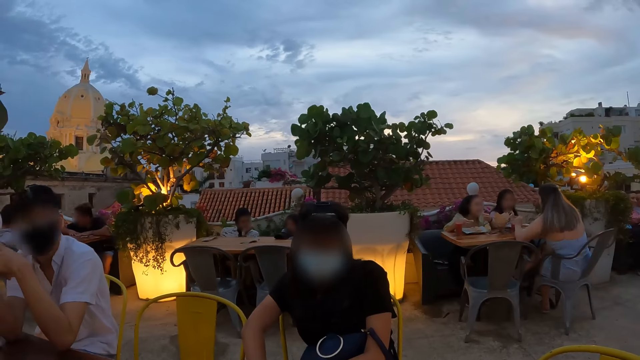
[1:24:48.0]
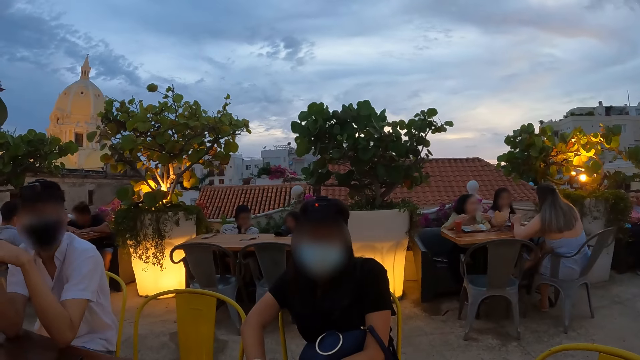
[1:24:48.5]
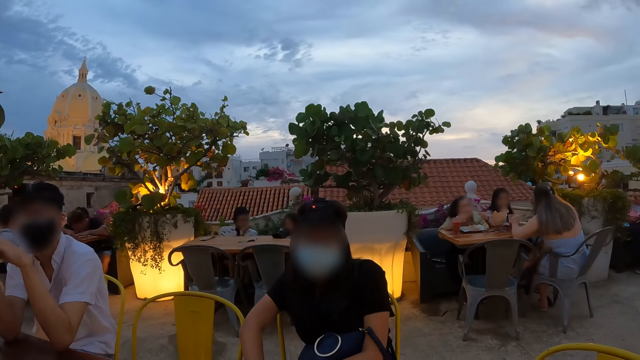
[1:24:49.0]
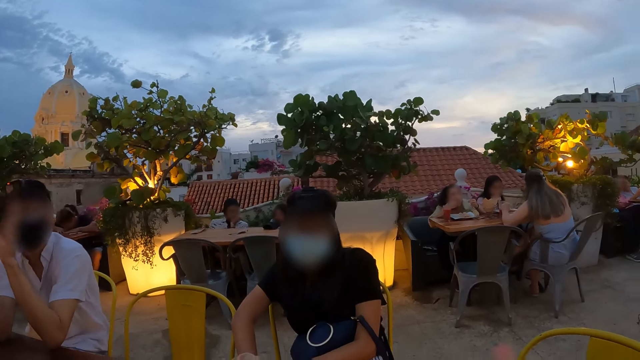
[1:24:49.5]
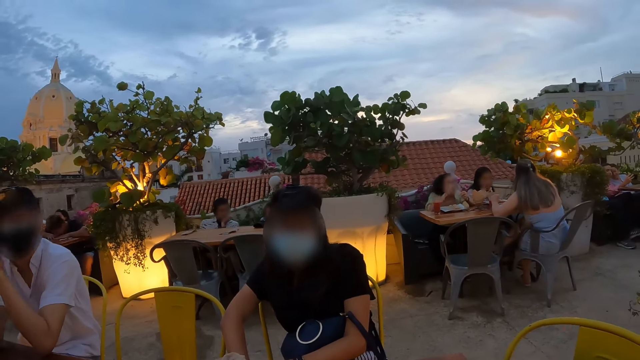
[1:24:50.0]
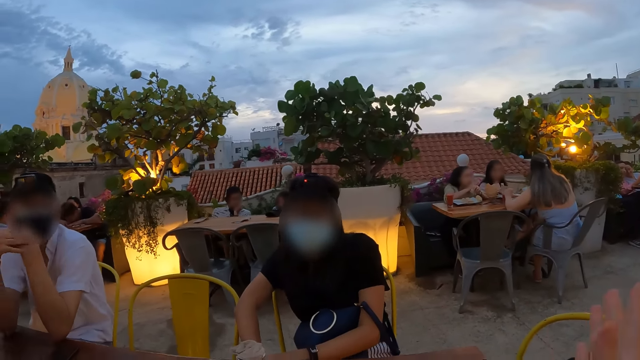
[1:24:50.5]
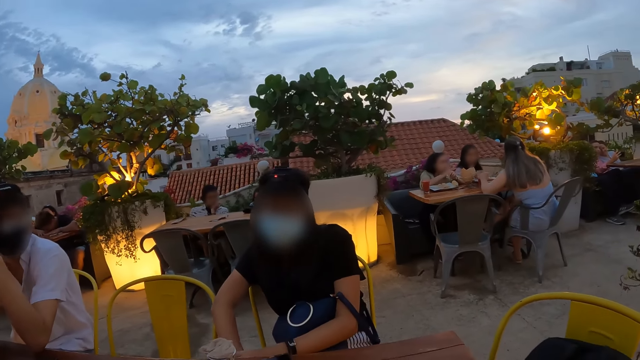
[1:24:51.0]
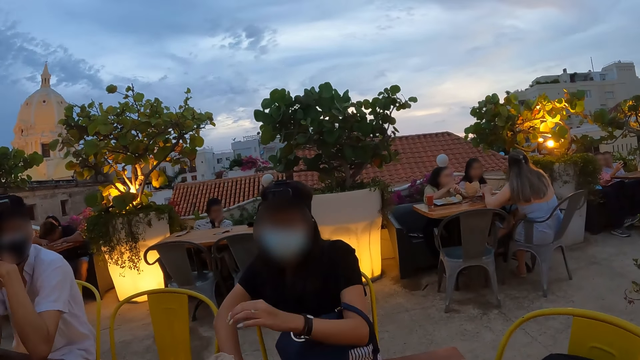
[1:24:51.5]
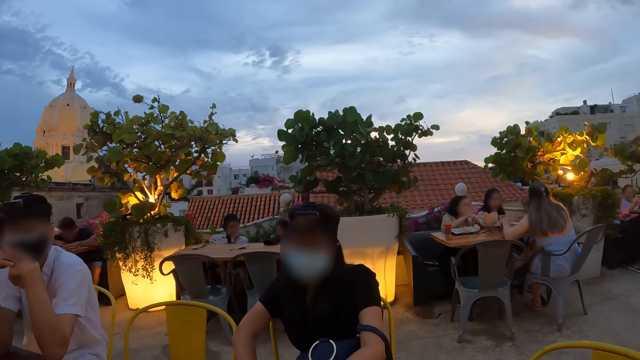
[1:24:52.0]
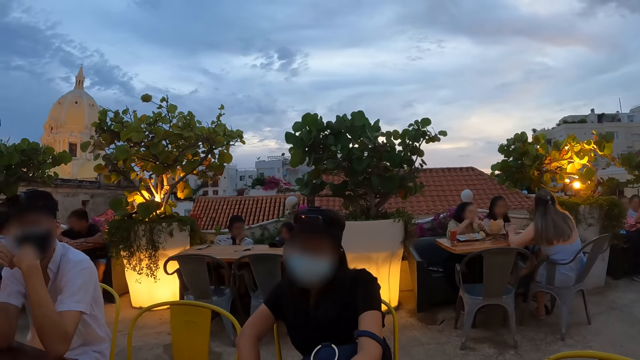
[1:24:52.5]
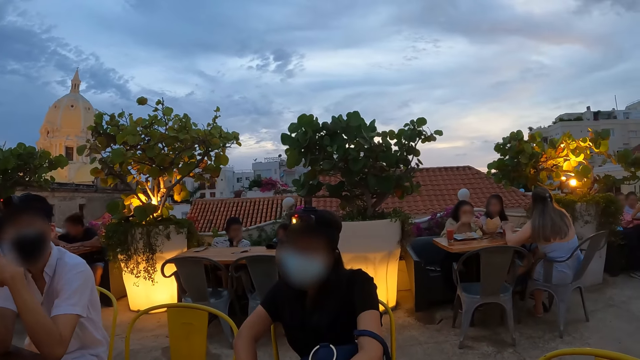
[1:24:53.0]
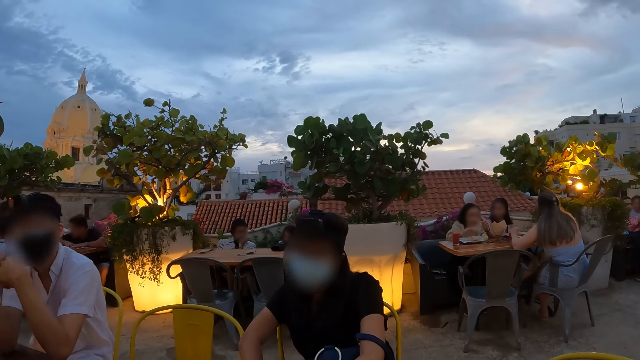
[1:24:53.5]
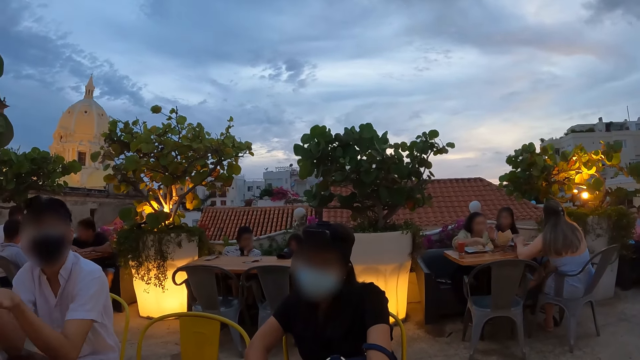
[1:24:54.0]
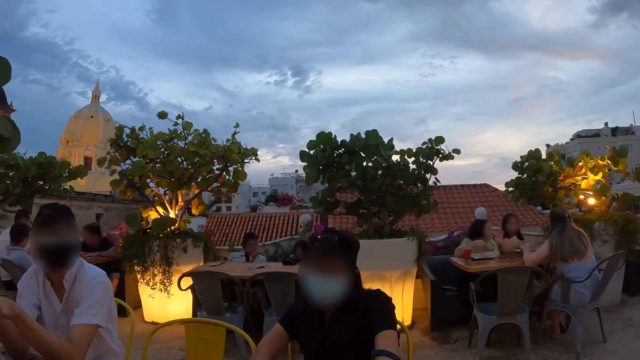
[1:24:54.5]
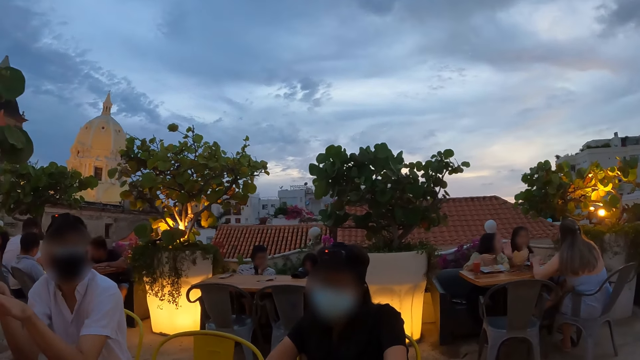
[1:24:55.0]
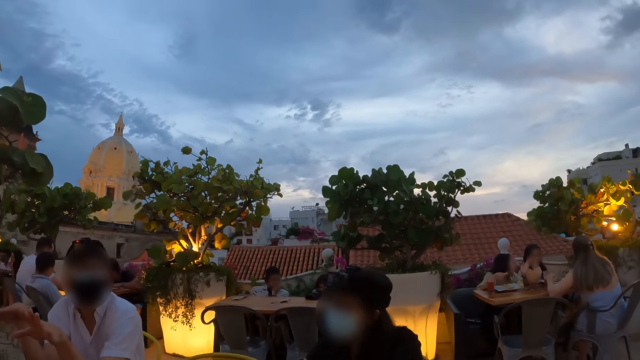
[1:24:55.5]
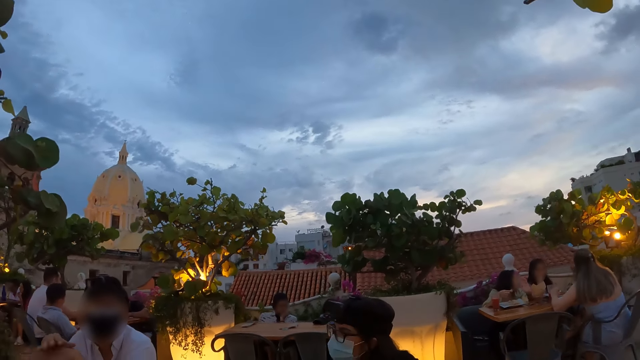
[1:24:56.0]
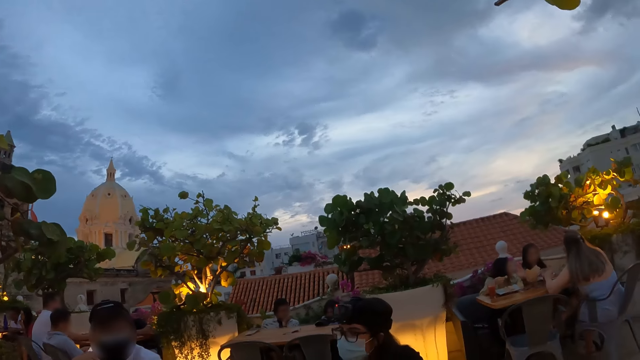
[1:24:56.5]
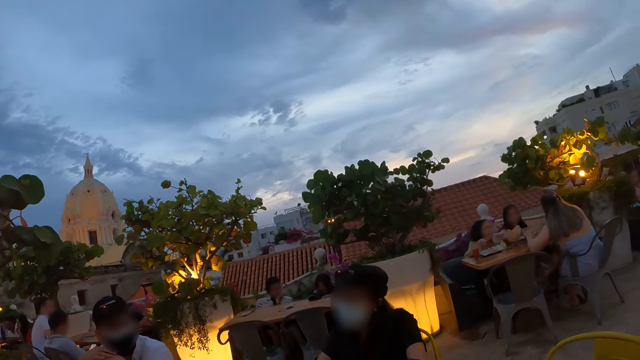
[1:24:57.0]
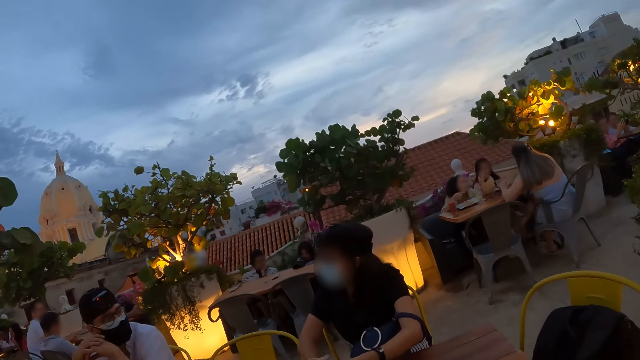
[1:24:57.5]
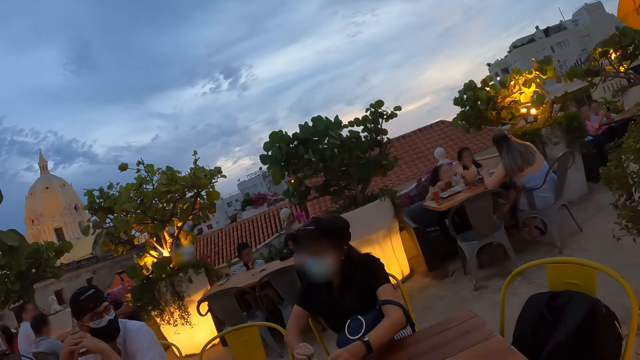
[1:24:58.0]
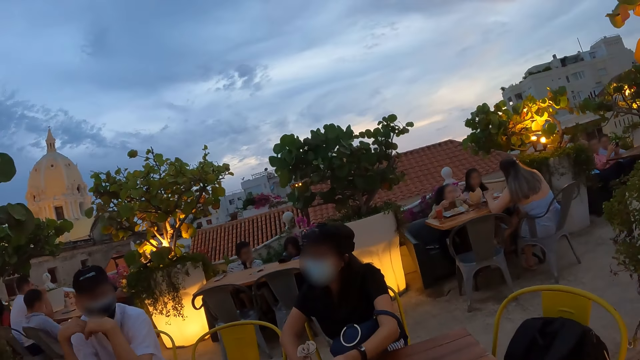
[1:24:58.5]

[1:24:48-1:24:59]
The camera wearer interacts with the woman. The man adjusts the face mask on his face with both hands. The man interacts with the woman.

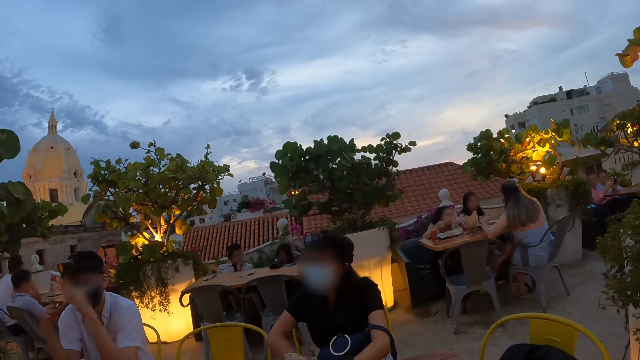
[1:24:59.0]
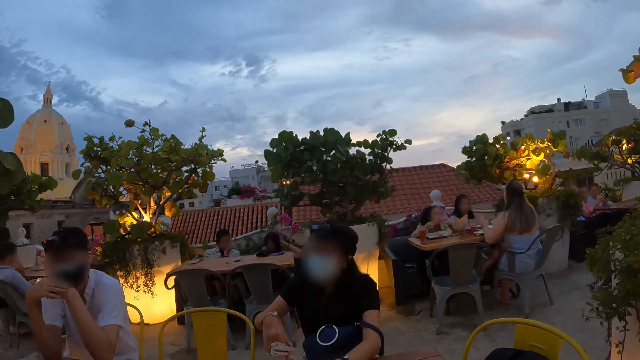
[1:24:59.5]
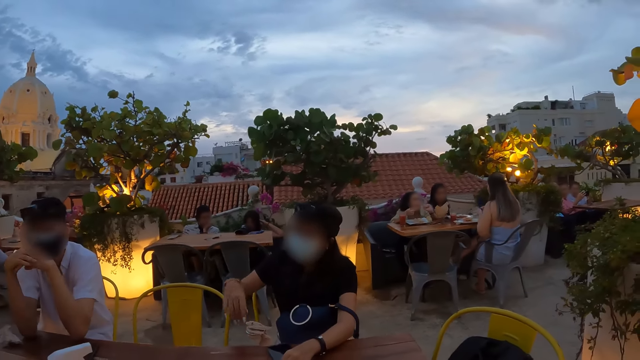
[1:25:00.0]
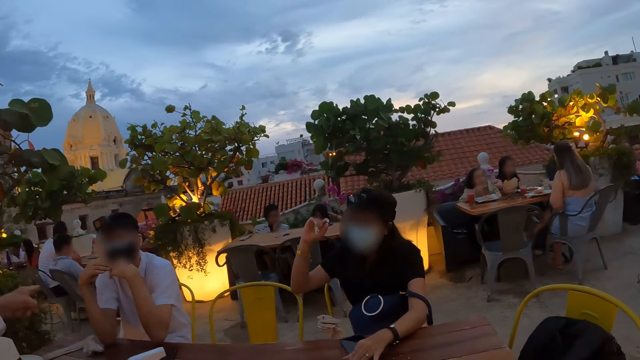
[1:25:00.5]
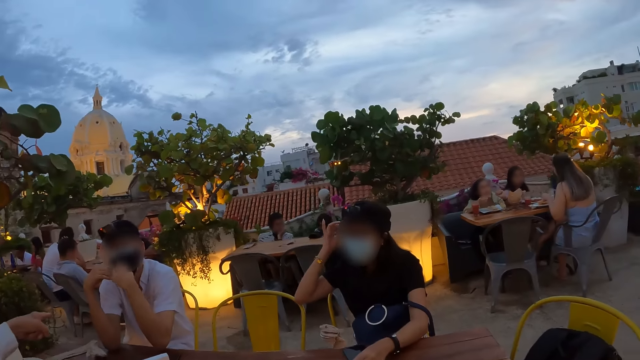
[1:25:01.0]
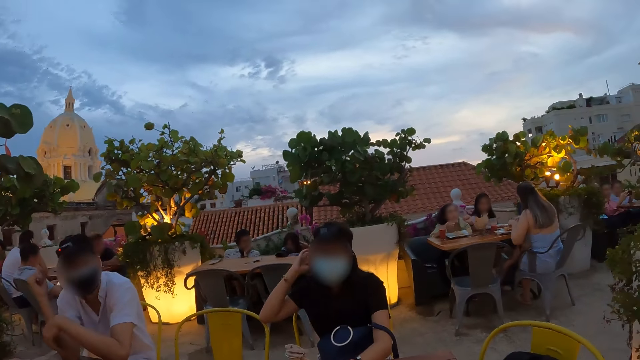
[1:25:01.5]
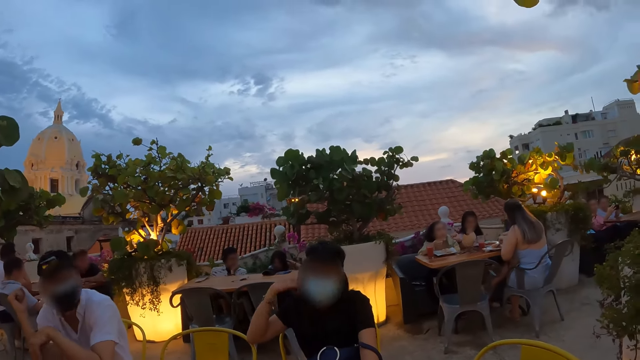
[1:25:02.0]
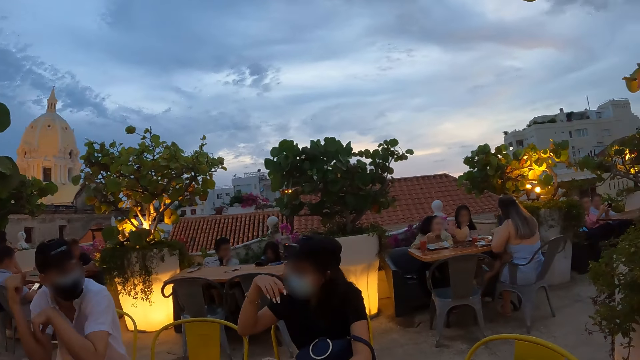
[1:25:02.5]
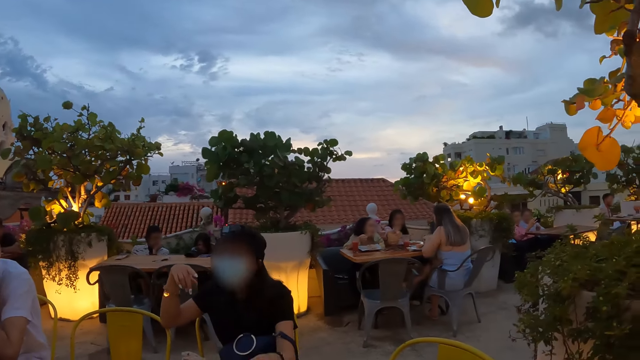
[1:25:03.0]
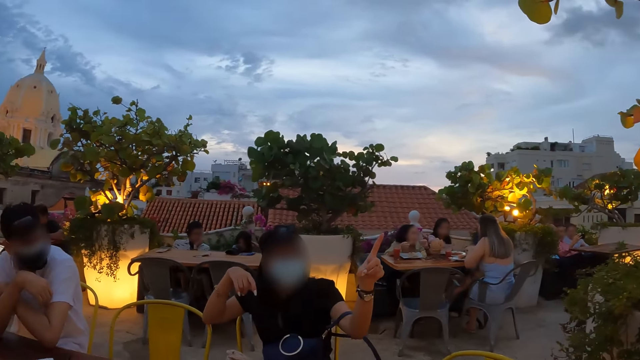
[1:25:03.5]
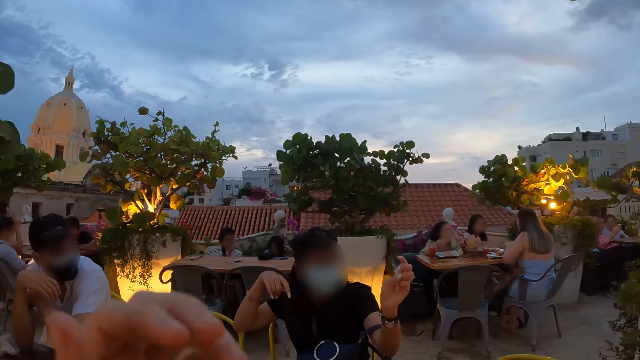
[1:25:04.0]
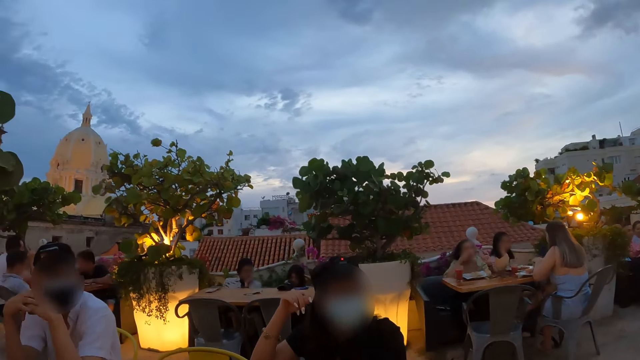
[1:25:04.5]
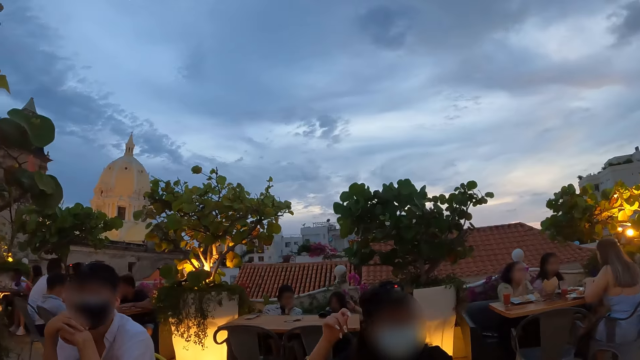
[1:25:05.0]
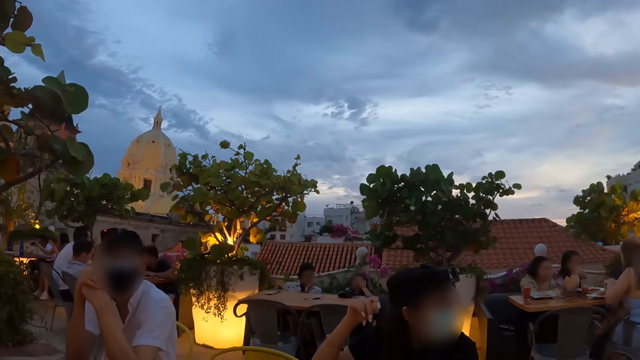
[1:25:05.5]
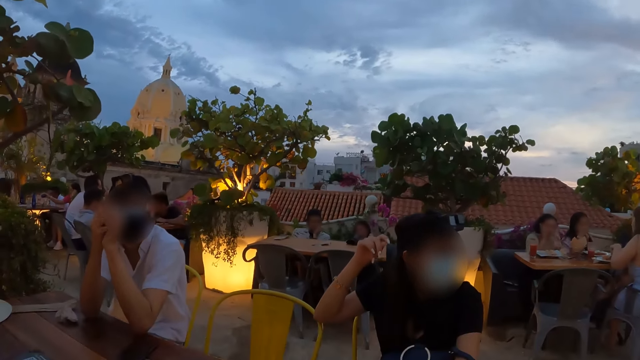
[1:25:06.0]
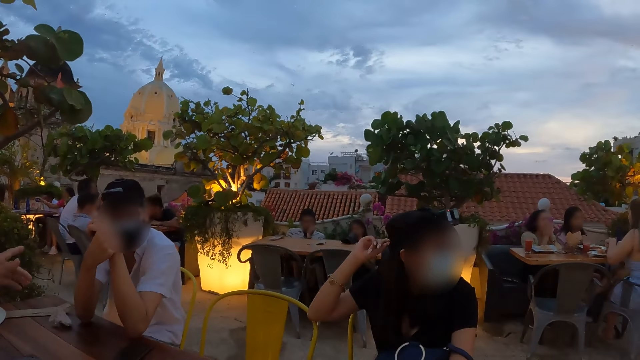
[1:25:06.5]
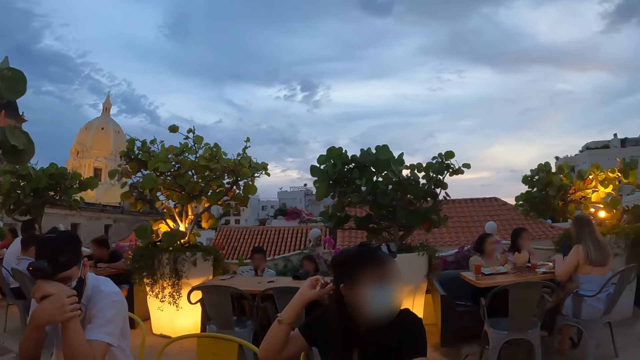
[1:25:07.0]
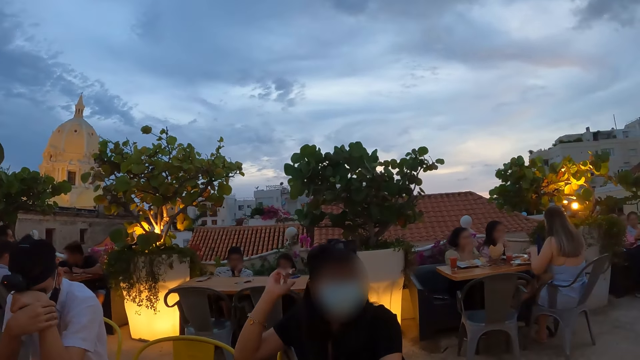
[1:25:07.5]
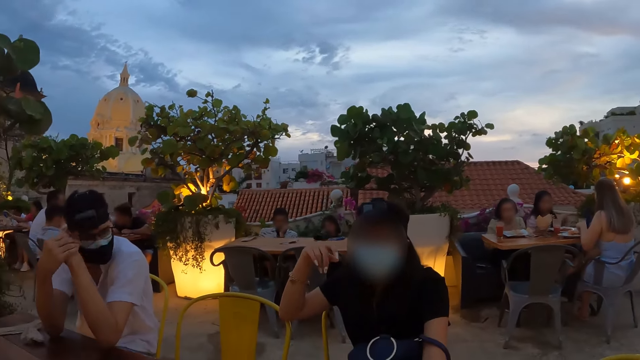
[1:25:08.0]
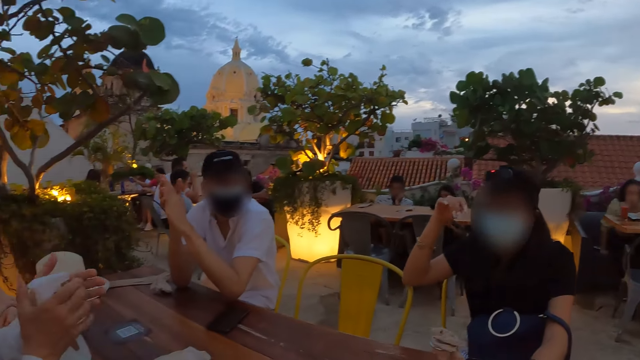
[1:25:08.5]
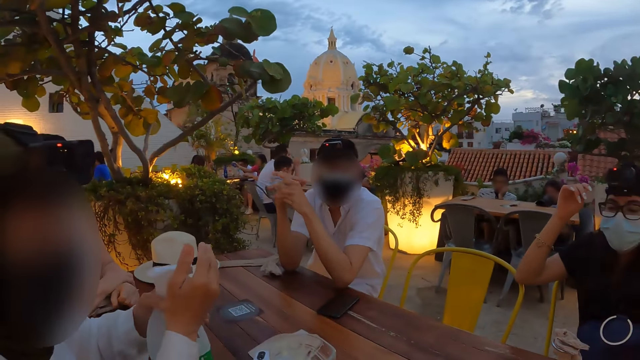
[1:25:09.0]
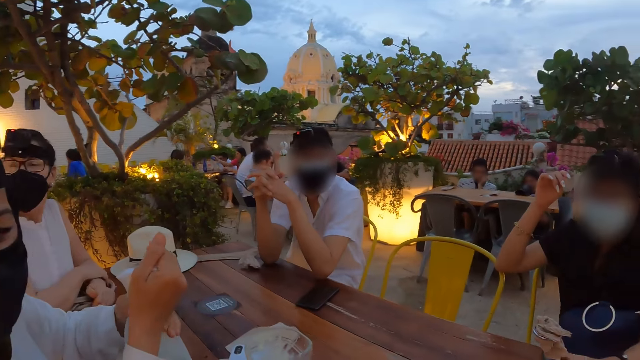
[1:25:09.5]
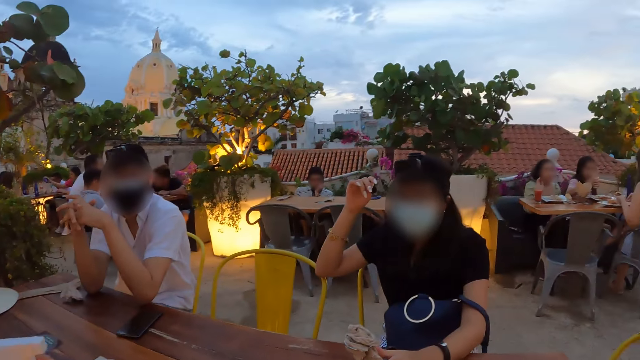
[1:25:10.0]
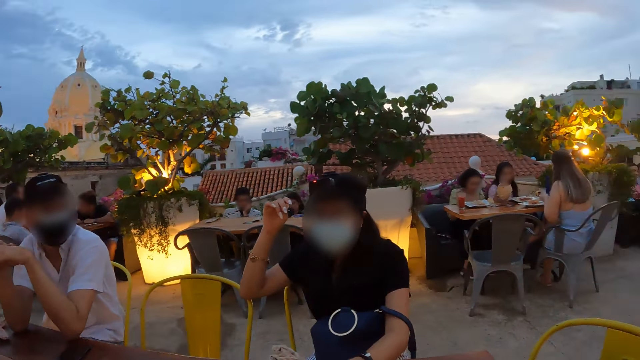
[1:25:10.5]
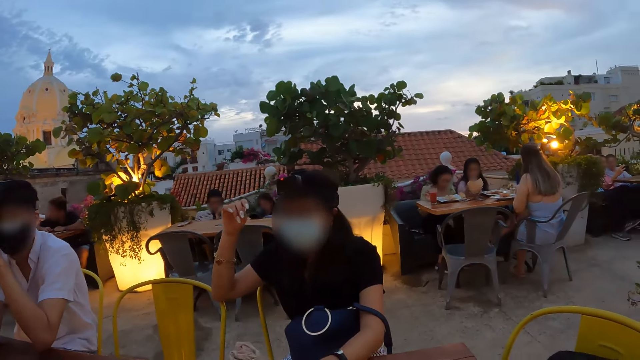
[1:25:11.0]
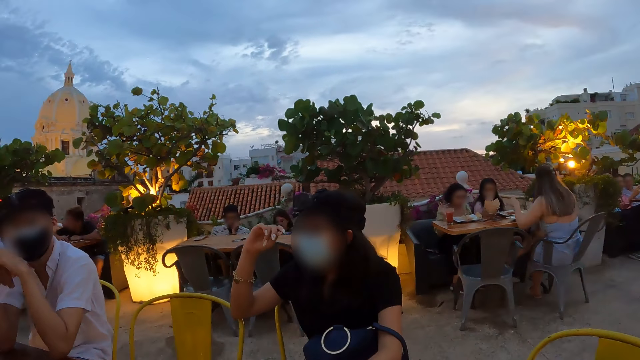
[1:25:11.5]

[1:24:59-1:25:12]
Another man points at the man with his left hand. The woman touches the head, points at something. The camera wearer raises the hand. They look around. The other man holds a plastic bottle with his left hand. The other man drops the bottle on the table with his left hand. The camera wearer looks around.
